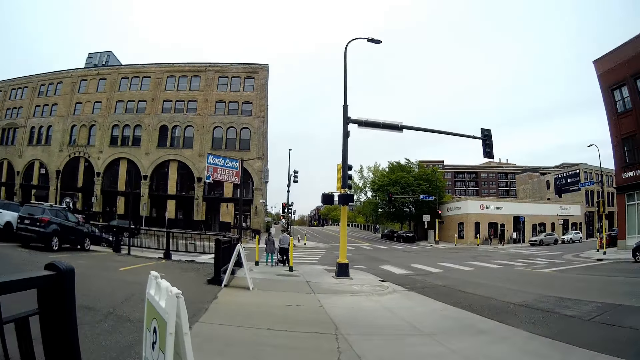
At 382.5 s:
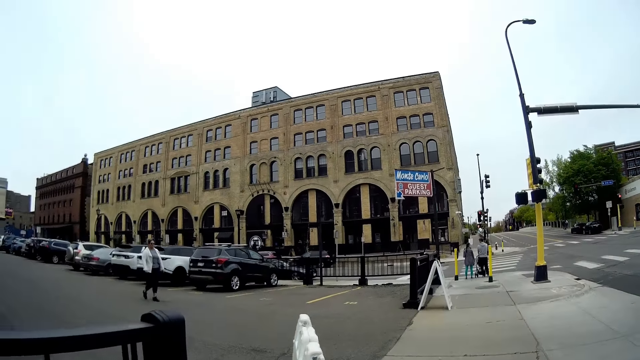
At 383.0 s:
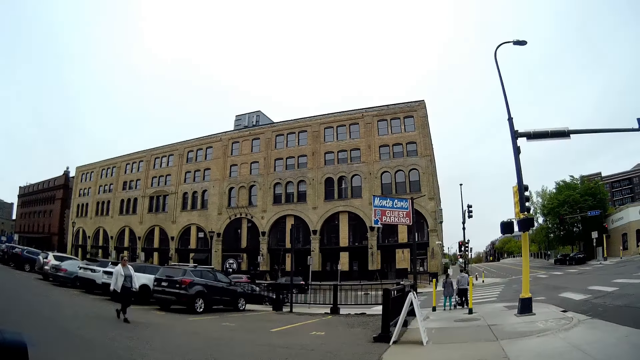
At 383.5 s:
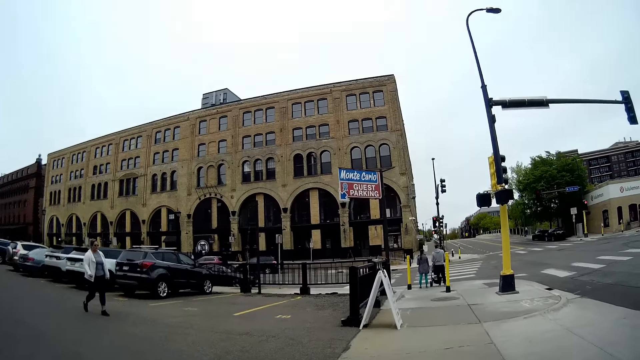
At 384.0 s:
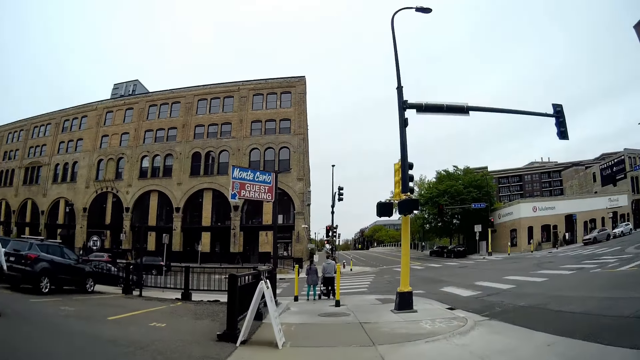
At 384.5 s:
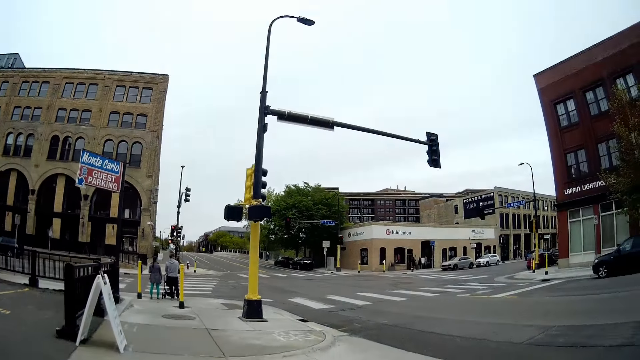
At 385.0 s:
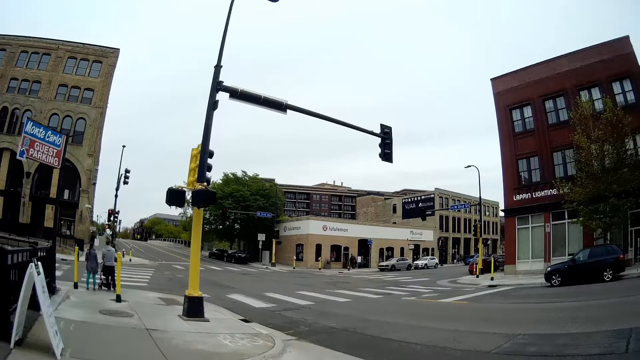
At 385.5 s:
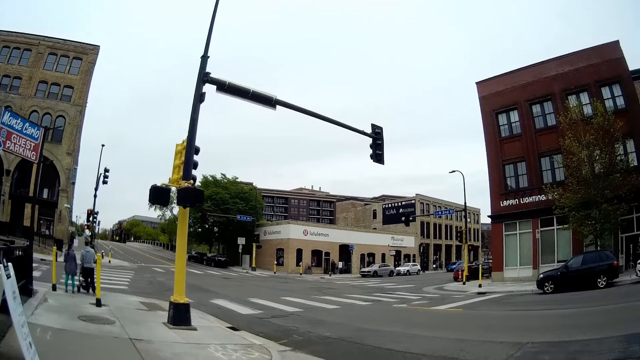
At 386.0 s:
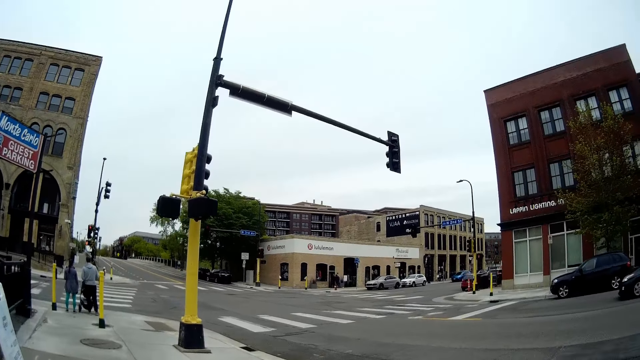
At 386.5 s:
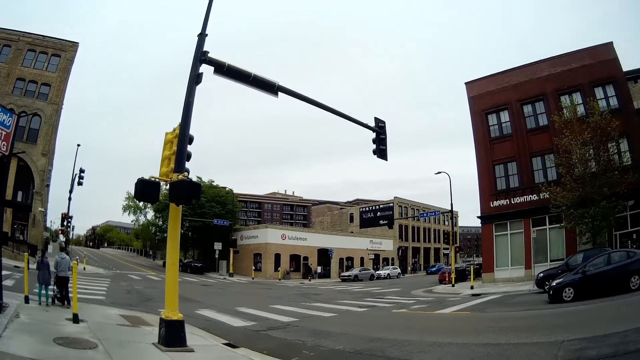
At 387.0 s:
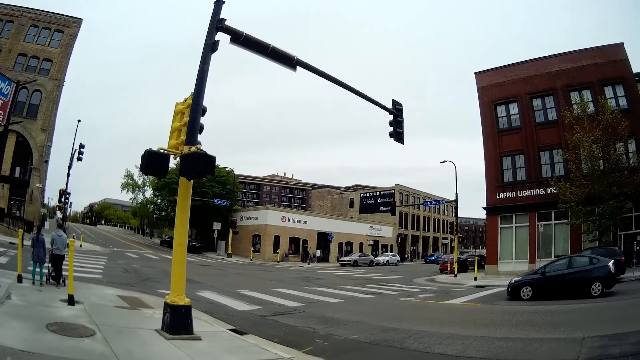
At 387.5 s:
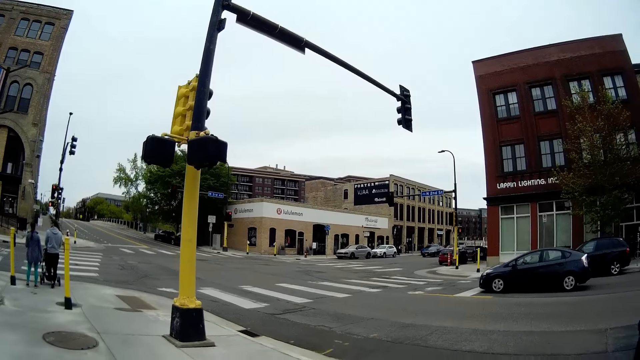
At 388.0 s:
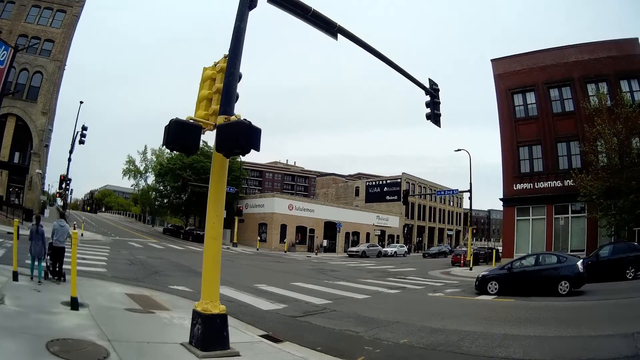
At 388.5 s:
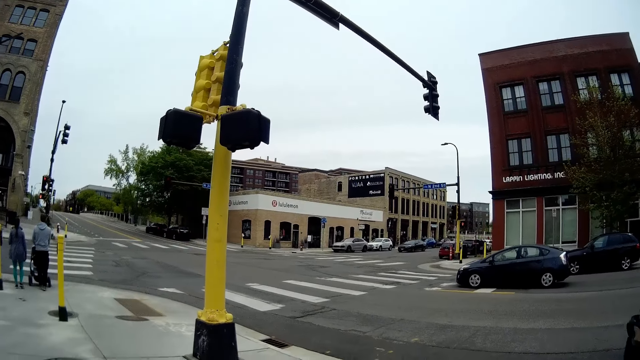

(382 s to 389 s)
A woman walks. The camera wearer walks.

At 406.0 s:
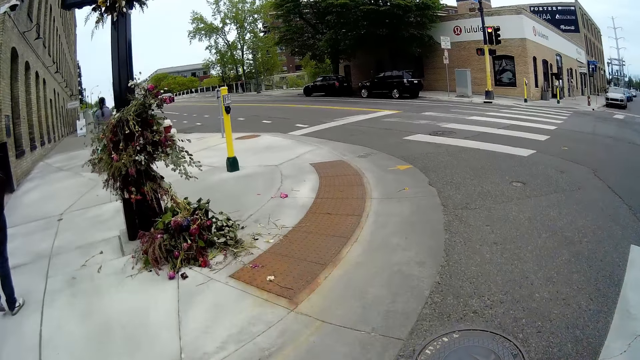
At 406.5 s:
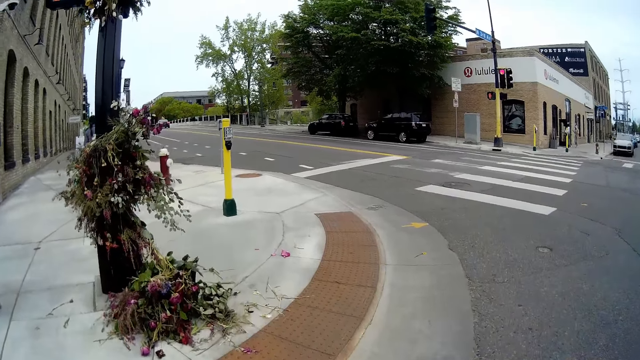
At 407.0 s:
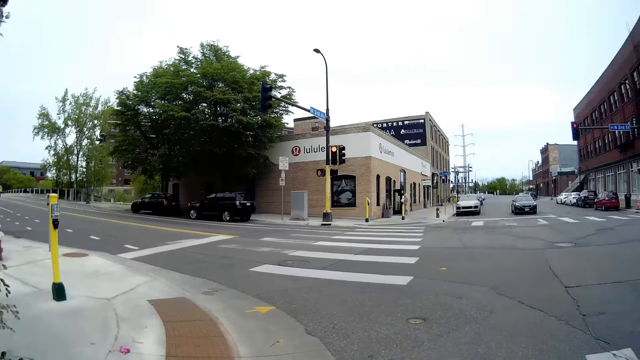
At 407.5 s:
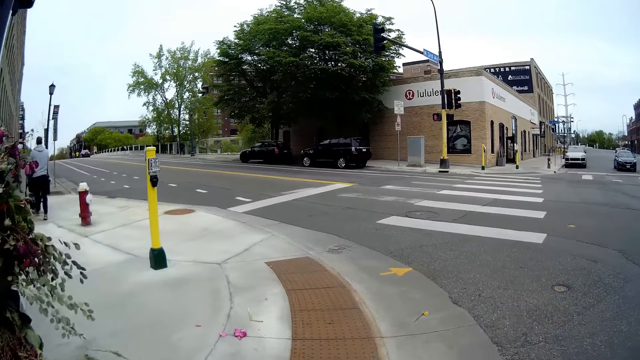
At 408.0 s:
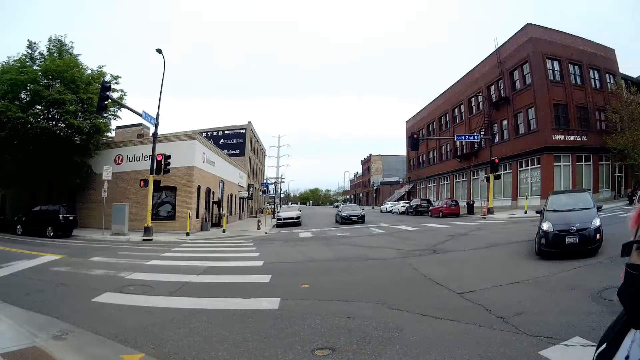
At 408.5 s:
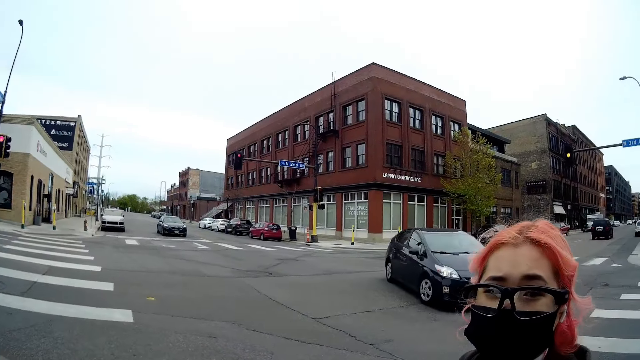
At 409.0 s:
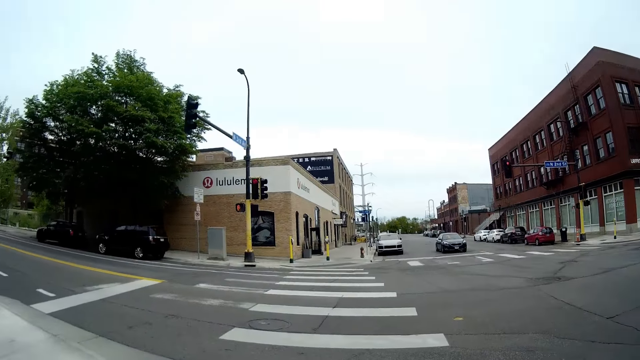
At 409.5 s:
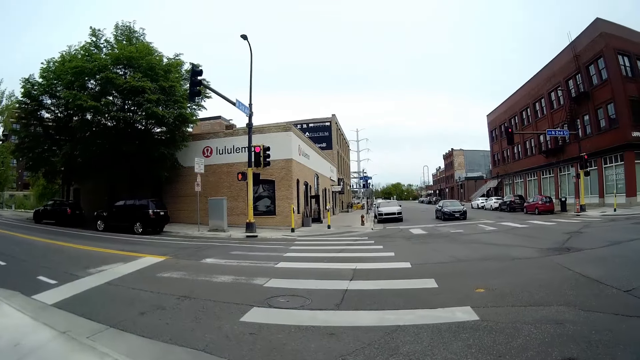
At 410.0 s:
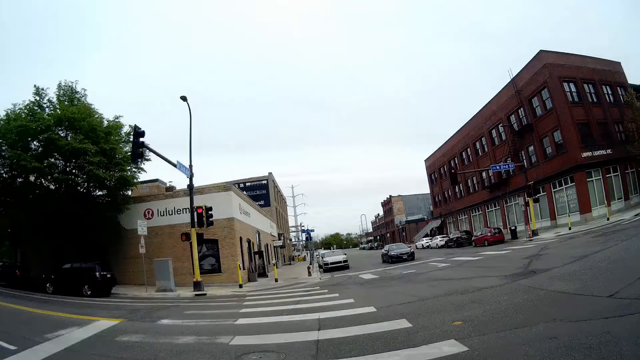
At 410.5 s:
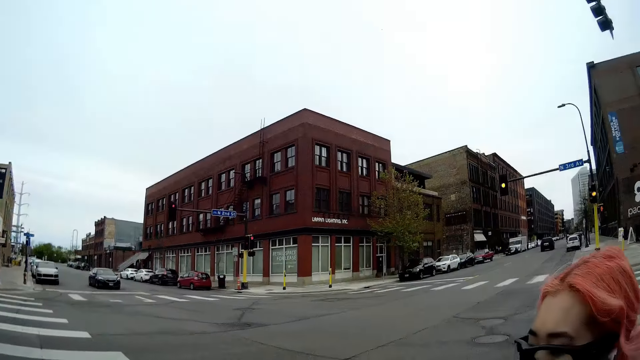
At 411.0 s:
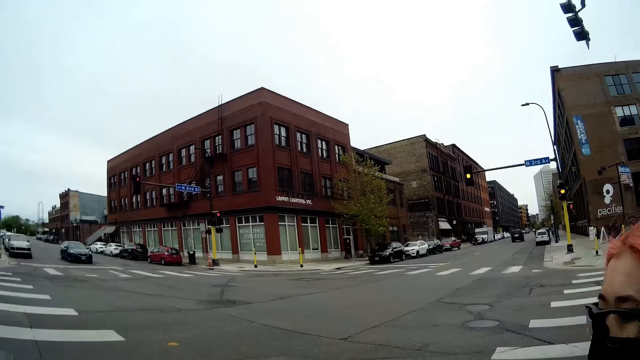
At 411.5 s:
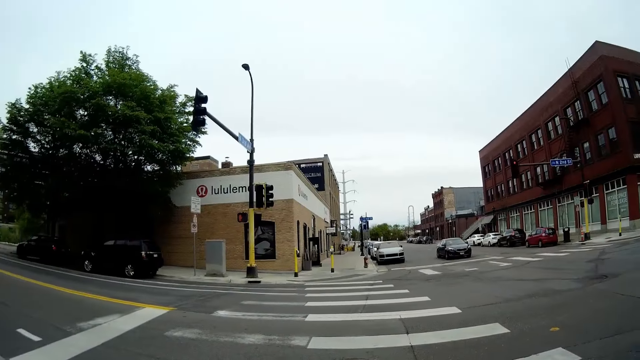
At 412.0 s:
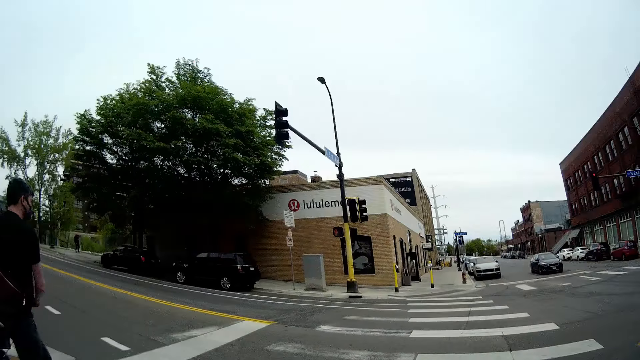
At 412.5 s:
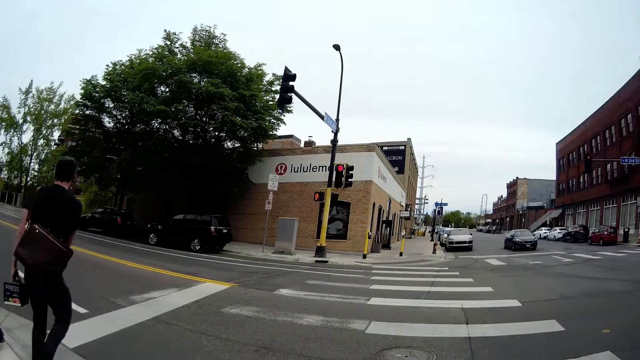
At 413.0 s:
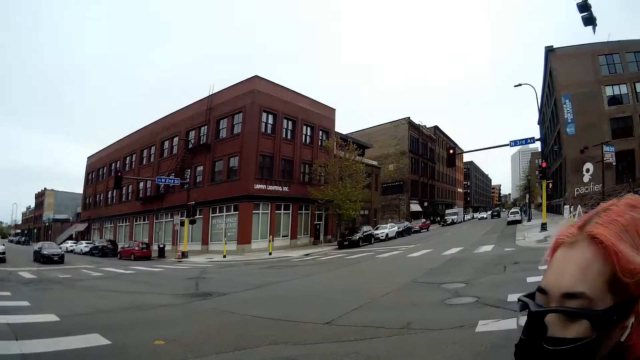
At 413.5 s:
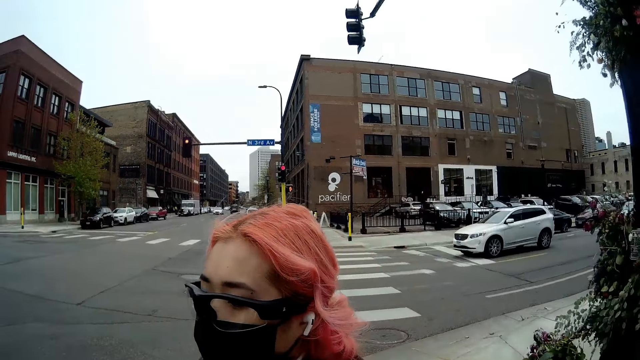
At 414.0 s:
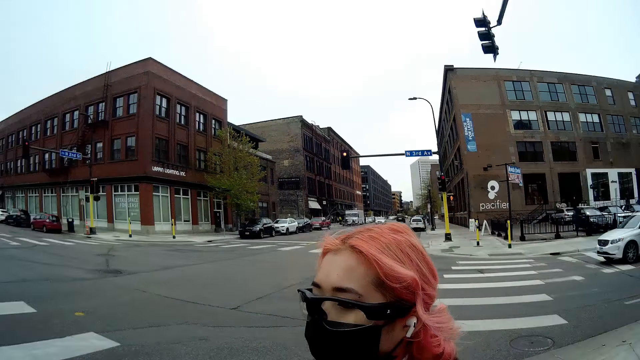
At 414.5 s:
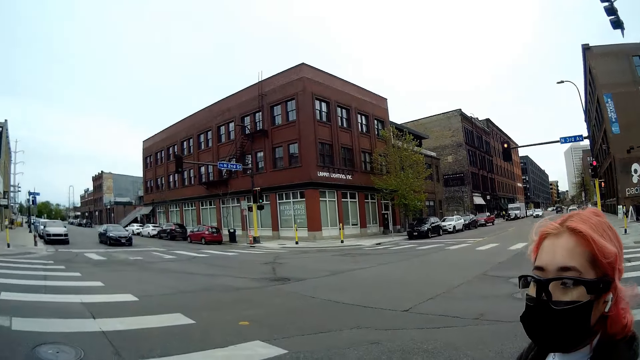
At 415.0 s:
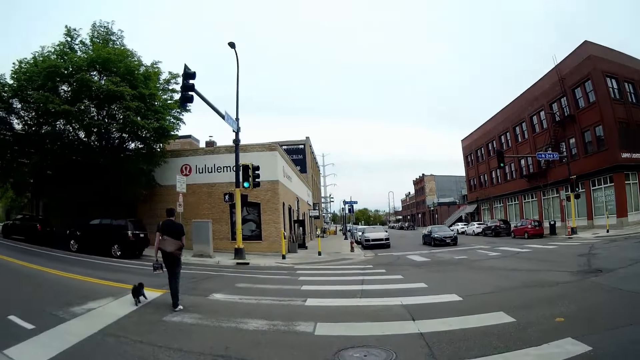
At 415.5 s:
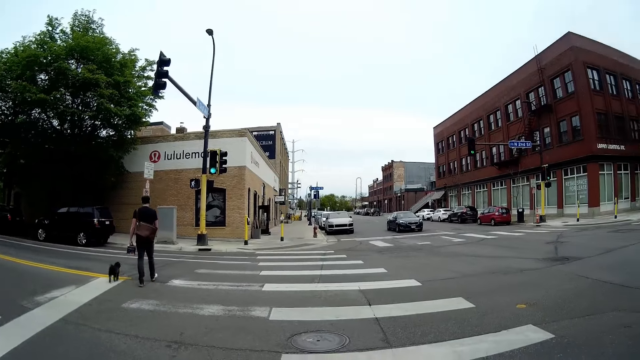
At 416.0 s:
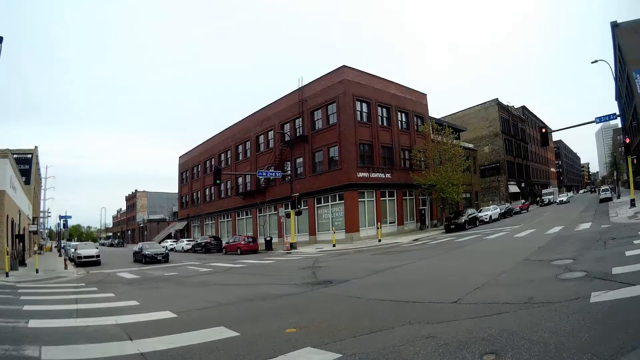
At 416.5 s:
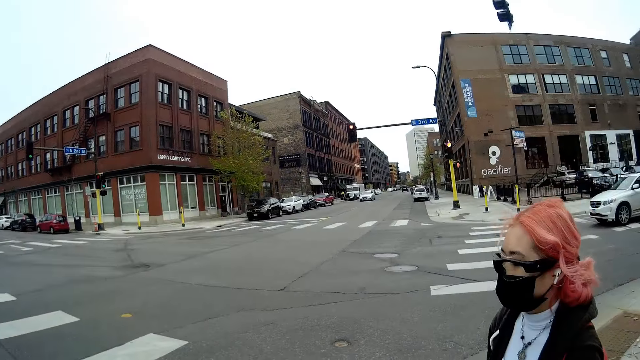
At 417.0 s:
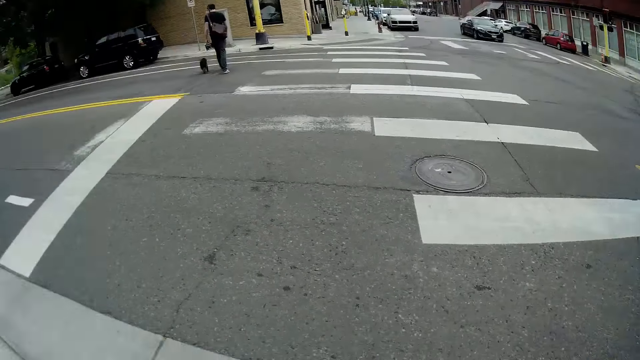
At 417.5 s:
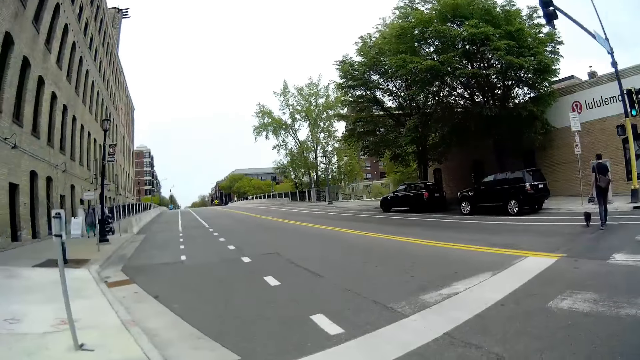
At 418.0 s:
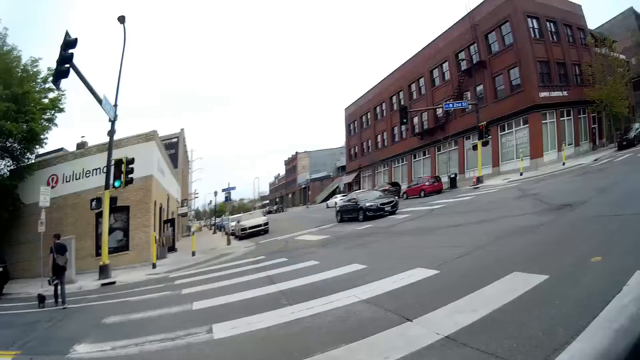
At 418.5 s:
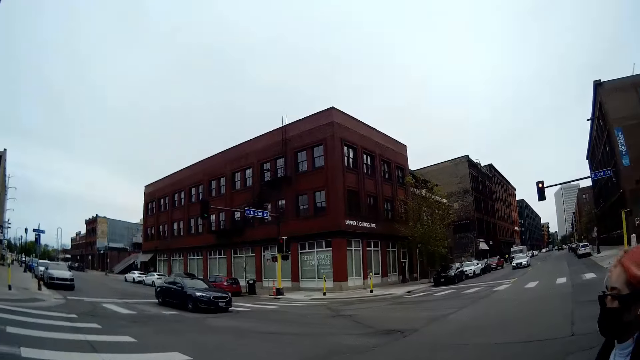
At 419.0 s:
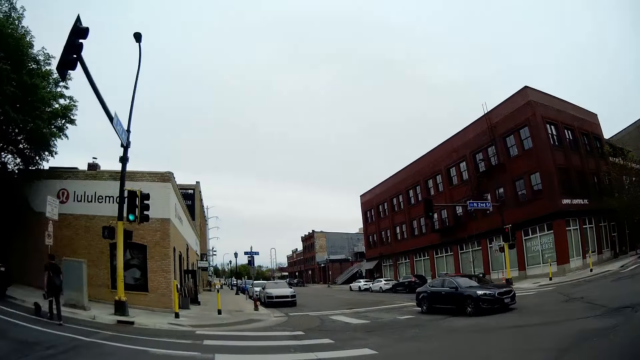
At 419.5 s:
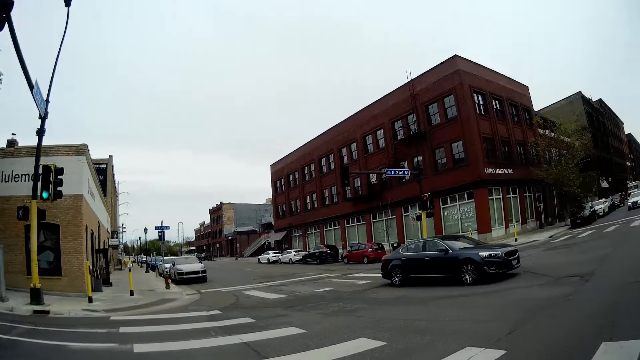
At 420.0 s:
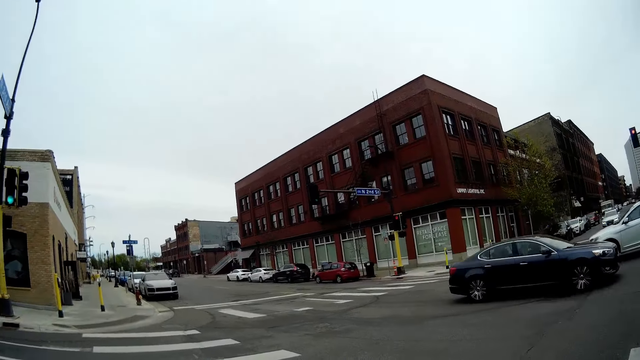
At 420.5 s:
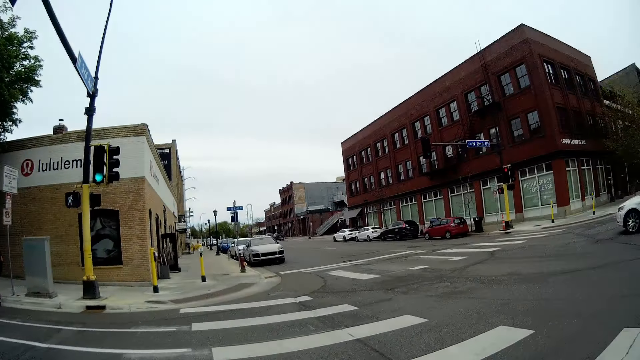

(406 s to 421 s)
A woman appears. The camera wearer walks. A man walks a dog in front of the camera wearer. The woman appears. The man walks the dog. The woman appears. The man walks the dog. The camera wearer crosses the road with the woman.
